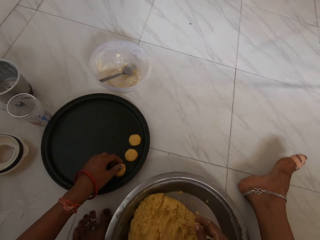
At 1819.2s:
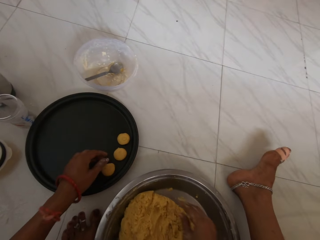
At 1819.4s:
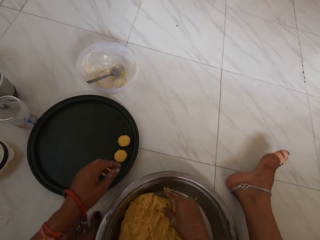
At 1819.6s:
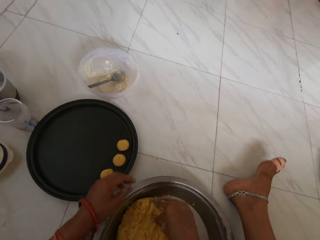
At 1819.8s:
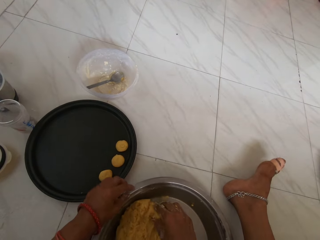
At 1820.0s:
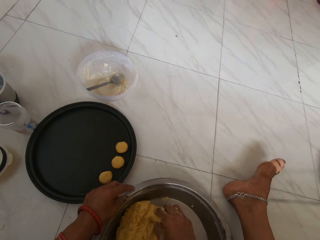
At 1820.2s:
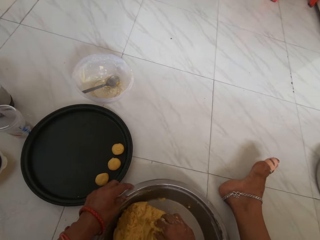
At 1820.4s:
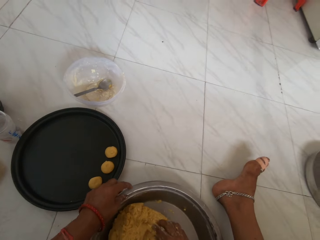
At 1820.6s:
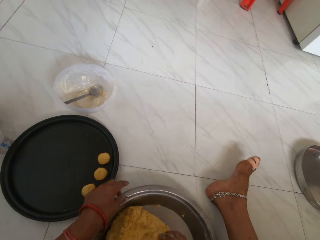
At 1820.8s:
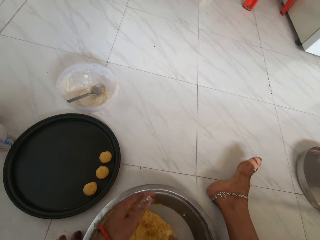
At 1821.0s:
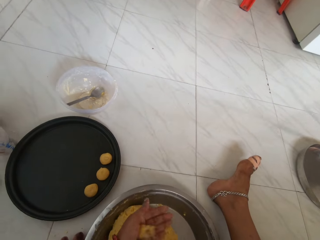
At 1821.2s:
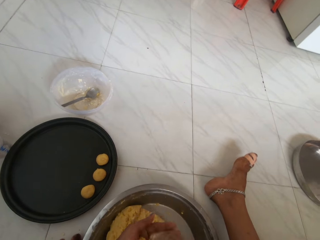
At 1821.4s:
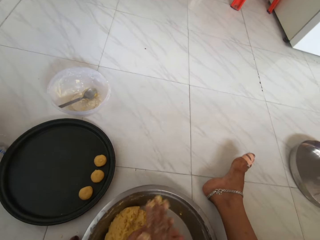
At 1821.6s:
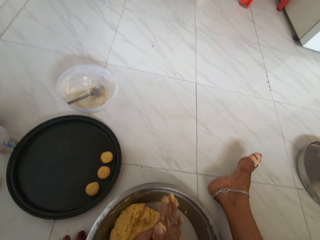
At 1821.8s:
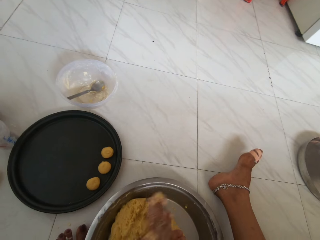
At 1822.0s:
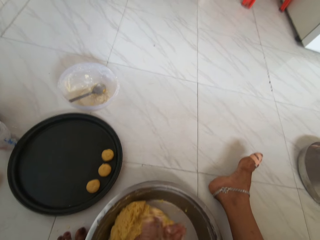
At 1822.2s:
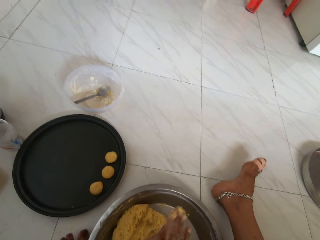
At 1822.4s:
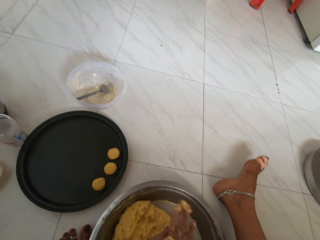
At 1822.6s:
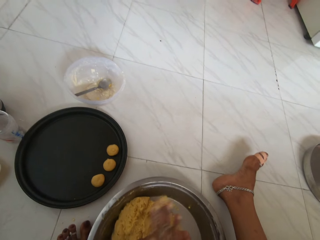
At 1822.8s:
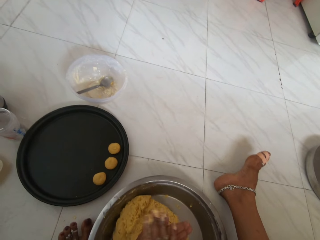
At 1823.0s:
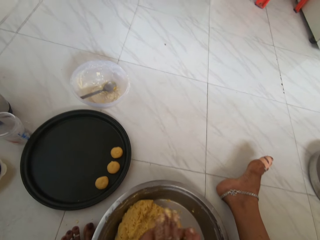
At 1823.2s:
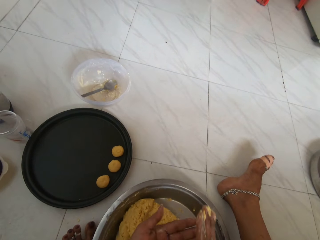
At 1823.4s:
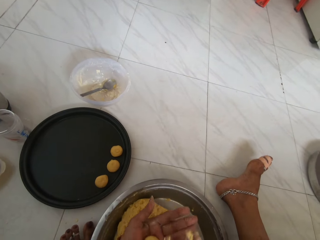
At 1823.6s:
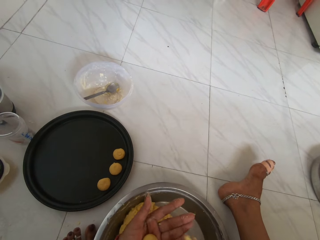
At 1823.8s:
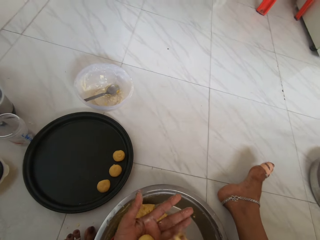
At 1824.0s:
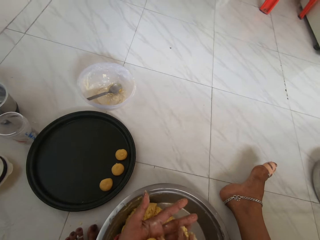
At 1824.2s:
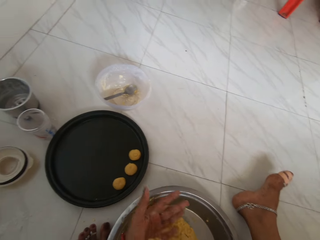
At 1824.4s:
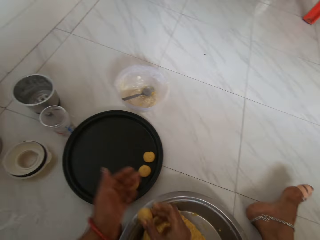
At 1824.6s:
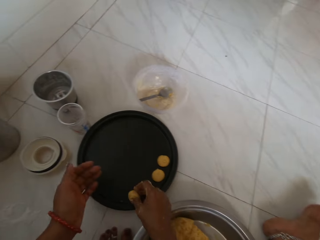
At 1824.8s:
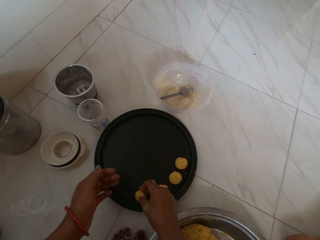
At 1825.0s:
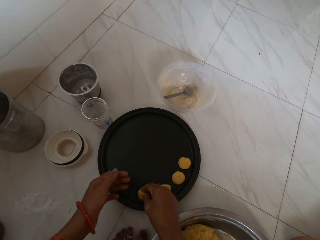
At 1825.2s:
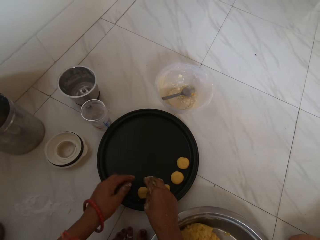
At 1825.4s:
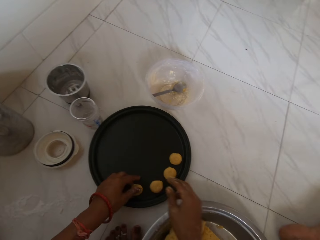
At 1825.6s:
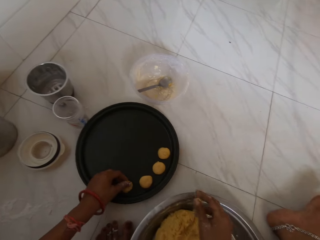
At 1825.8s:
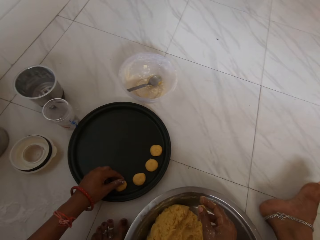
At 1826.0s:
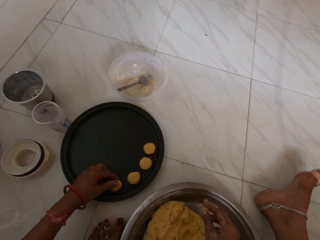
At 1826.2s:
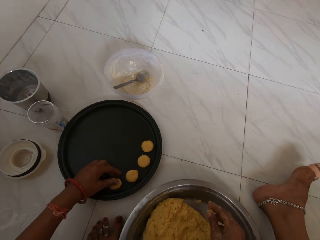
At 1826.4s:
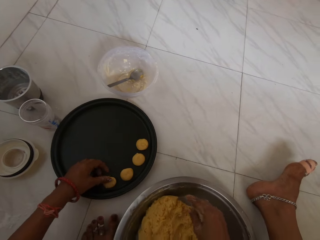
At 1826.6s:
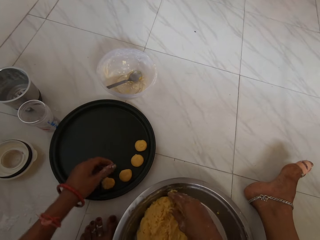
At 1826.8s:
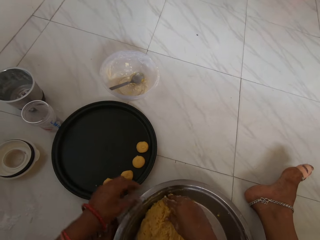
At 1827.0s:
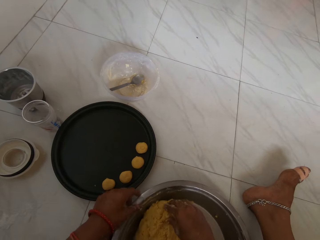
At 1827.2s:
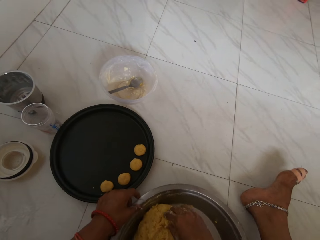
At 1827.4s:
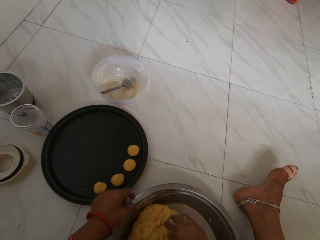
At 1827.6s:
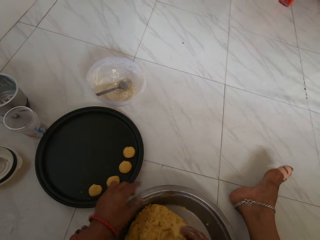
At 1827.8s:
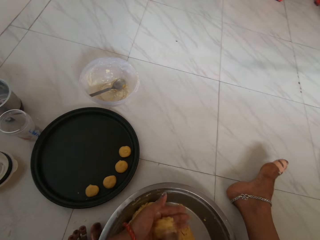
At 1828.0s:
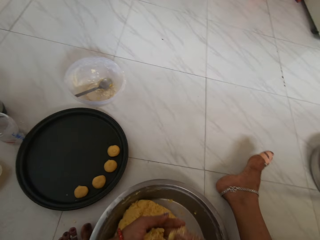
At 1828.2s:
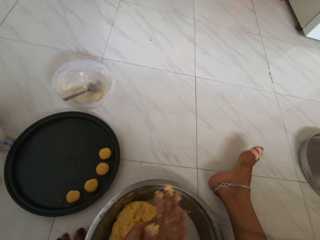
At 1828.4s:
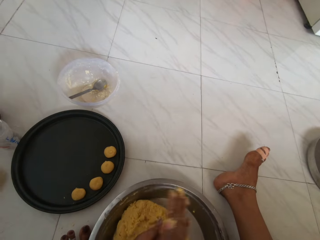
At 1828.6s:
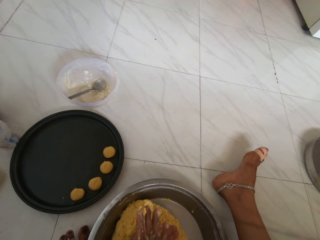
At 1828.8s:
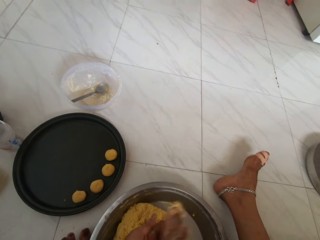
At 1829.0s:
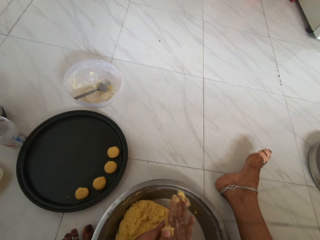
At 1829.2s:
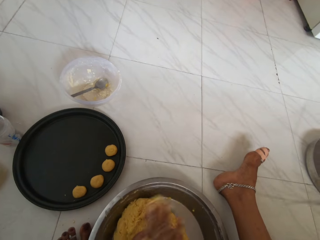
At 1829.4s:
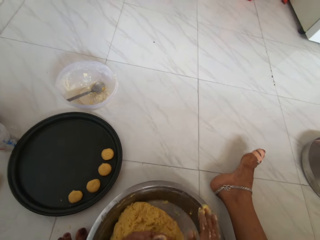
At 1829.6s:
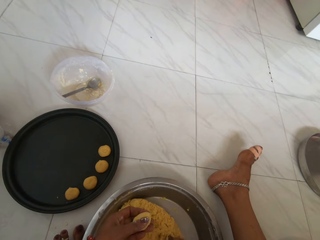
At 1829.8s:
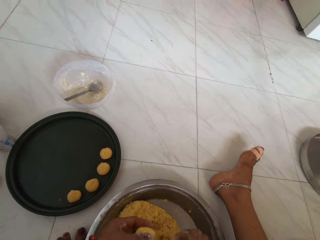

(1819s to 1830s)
The camera wearer scoops the dough. She rolls part of the dough into a ball with both hands. She pats the dough balls. She places the ball of dough on the tray with her right hand. She adjusts the ball of dough on the tray with her left hand. She scoops the dough. She rolls part of the dough into a ball with both hands.

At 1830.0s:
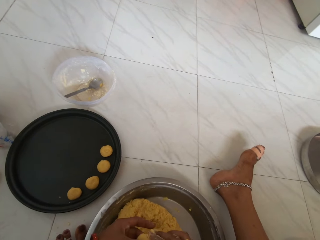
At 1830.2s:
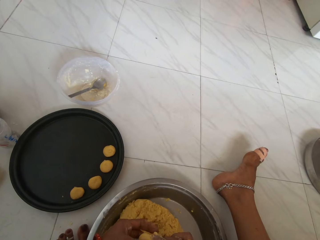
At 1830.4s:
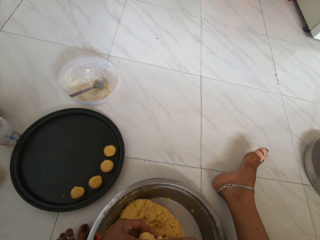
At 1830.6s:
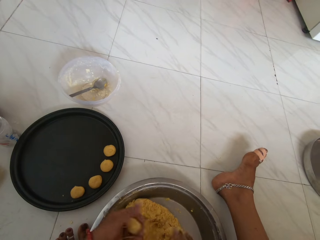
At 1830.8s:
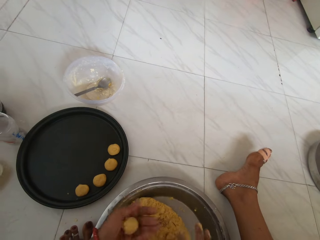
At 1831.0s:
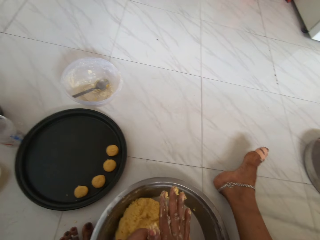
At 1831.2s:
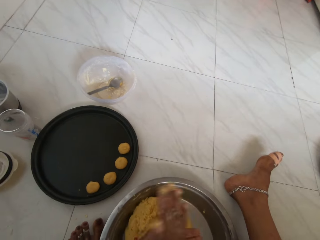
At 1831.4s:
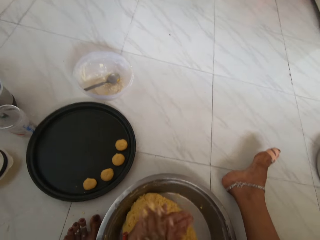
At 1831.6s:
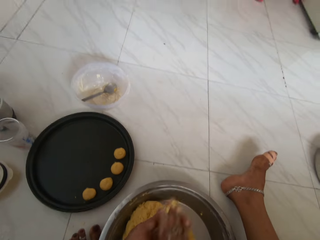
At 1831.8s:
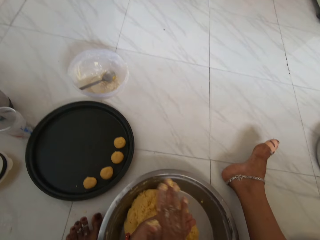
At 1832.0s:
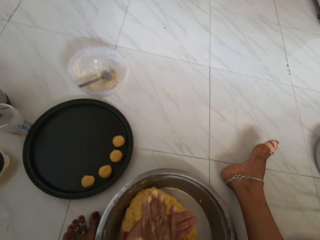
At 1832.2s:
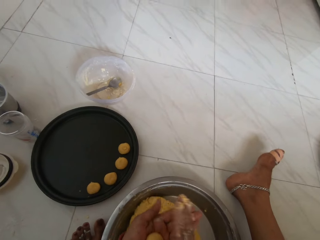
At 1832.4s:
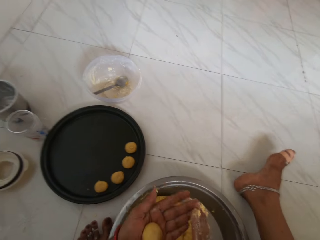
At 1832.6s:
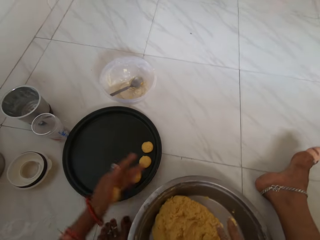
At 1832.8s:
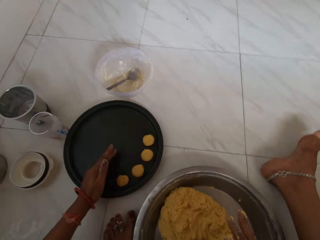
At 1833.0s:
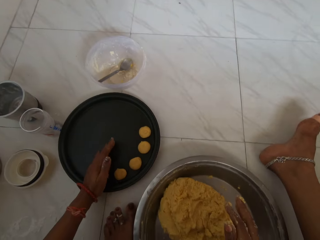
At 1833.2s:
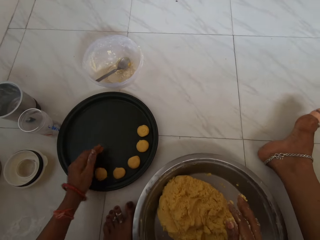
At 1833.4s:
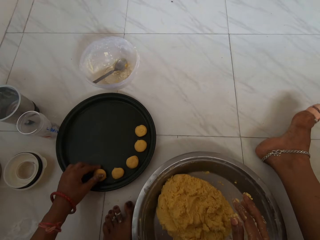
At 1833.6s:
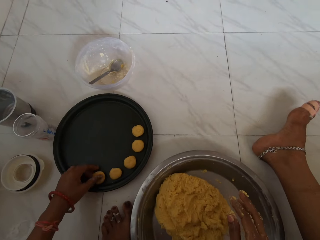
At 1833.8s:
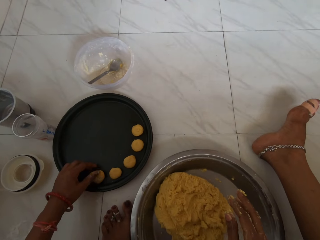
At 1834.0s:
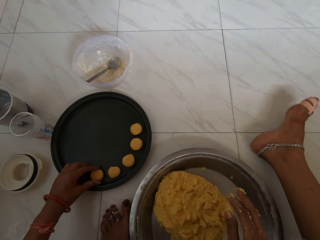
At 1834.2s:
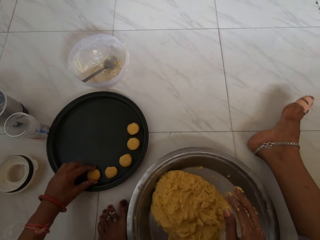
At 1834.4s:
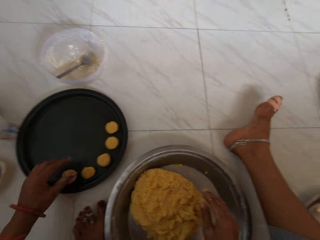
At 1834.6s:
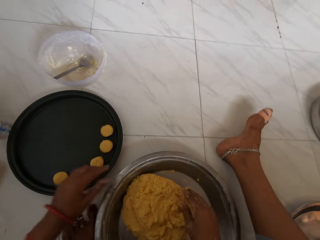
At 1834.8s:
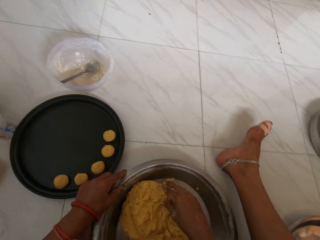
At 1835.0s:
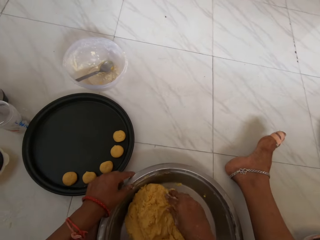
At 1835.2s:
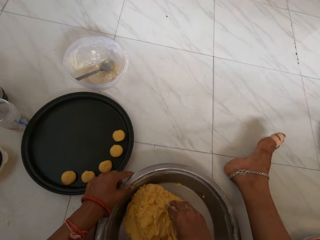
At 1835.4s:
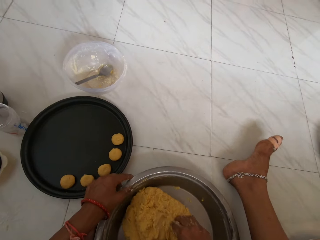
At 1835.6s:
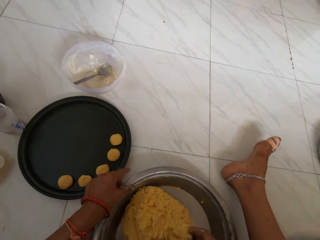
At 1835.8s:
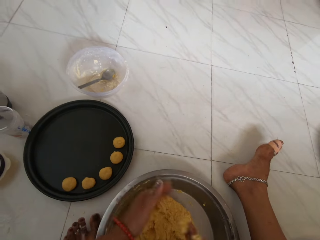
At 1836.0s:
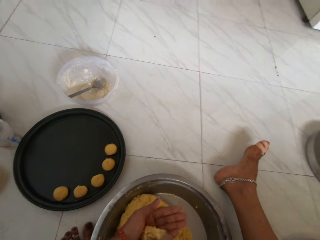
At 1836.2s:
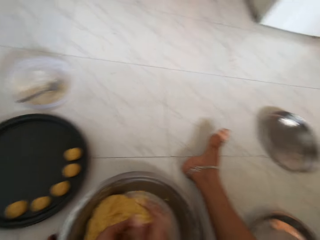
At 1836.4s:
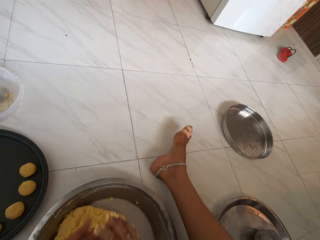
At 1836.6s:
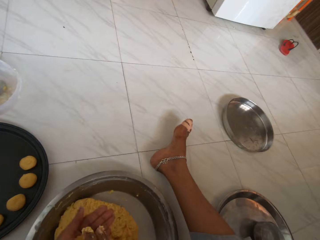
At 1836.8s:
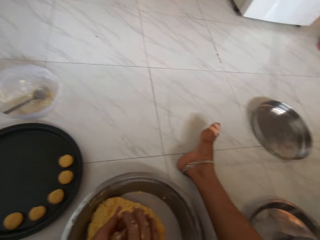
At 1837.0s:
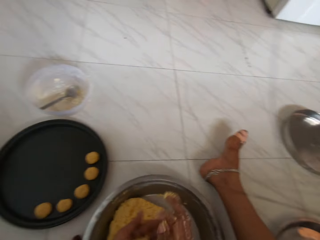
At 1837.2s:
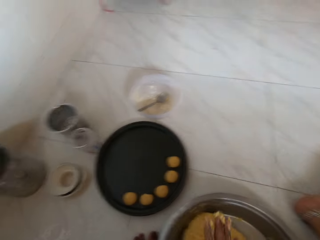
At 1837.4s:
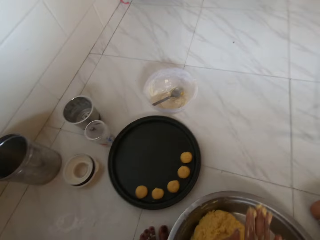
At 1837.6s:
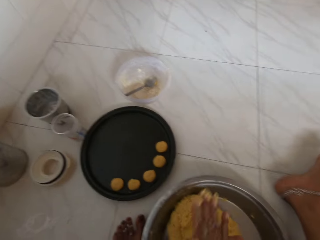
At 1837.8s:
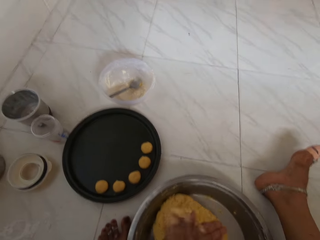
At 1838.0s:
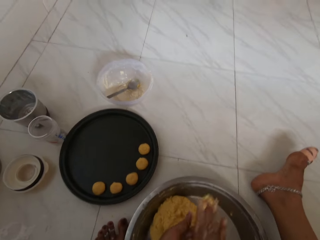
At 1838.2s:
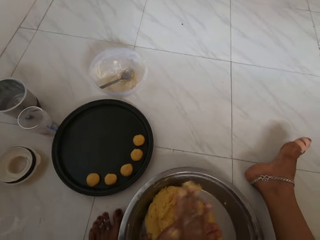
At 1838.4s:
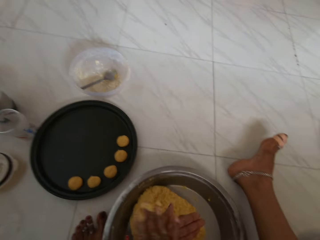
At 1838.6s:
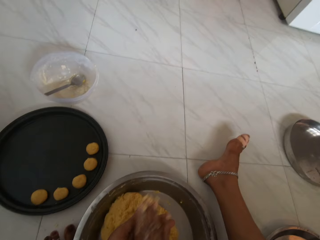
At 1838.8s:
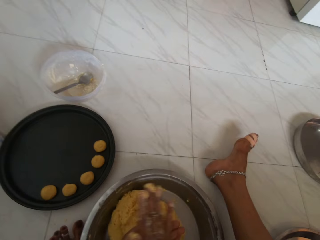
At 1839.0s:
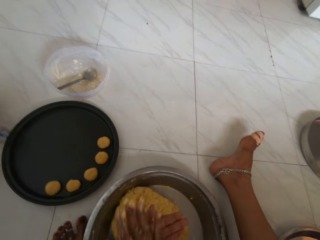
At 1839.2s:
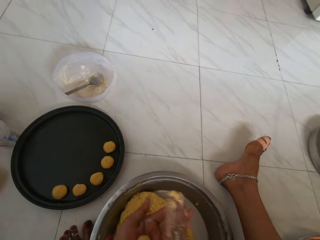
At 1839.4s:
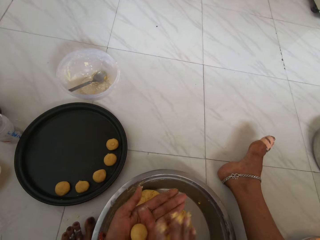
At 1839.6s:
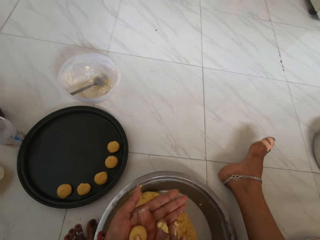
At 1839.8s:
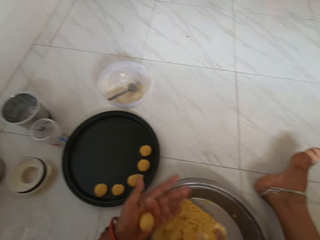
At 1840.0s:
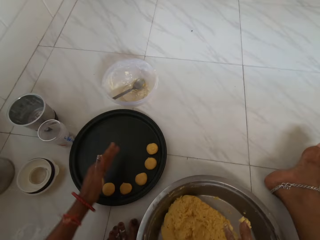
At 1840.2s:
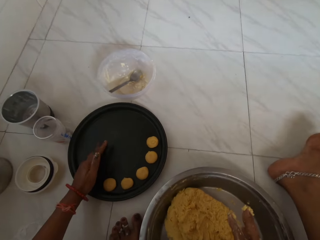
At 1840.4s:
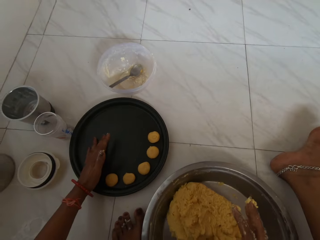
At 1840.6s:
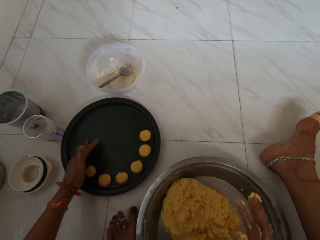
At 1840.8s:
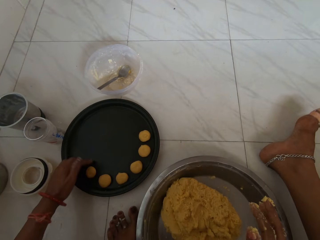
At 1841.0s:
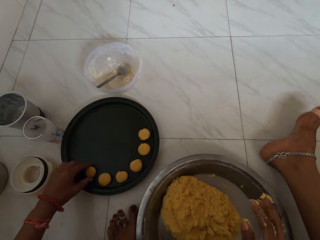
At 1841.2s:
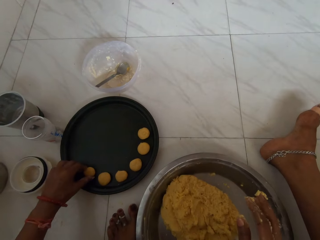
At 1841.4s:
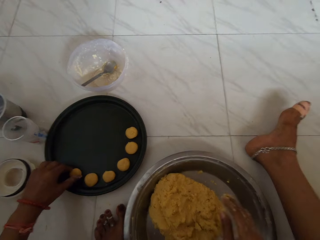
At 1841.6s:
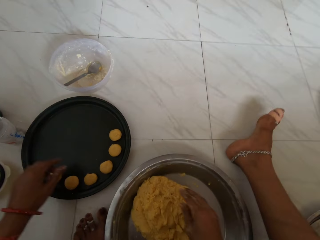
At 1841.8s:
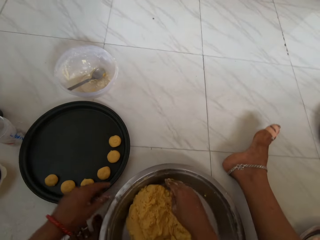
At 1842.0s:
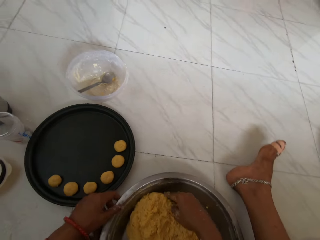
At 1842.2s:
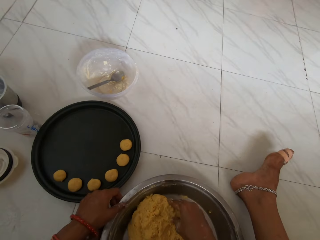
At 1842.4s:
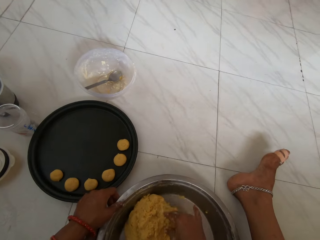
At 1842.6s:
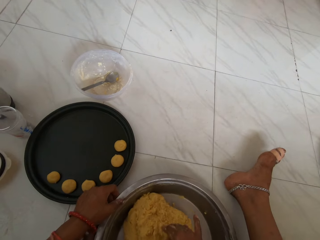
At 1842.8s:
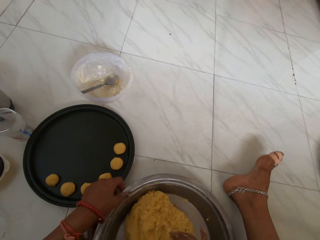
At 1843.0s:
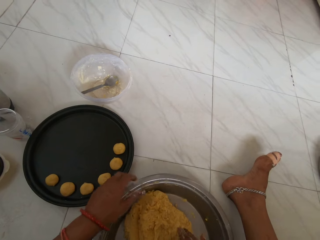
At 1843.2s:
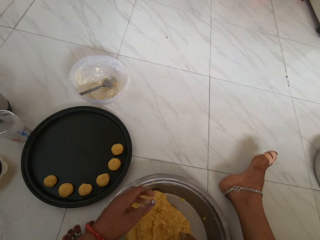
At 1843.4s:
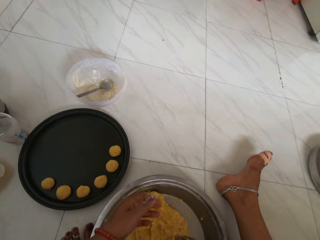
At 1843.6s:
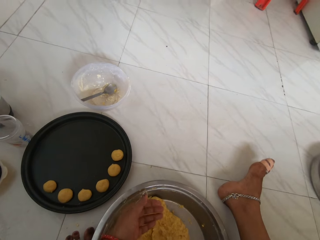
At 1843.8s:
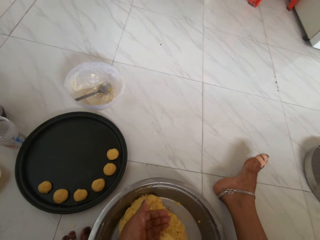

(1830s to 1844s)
The camera wearer pats the dough balls. She rolls the dough into balls. She places the ball of dough on the tray with her left hand. She scoops the dough. She rolls part of the dough into a ball with both hands. She pats the dough balls. She places the ball of dough on the tray with her left hand. She packs part of the dough from the plate with her right hand.
